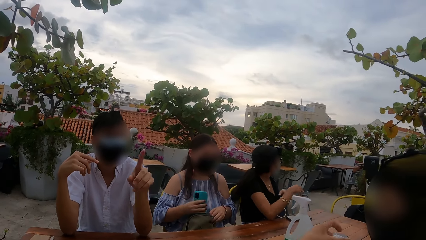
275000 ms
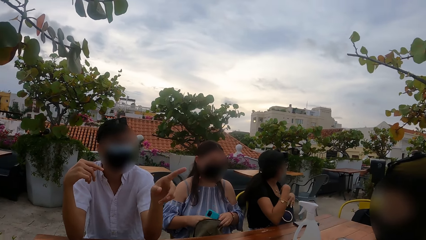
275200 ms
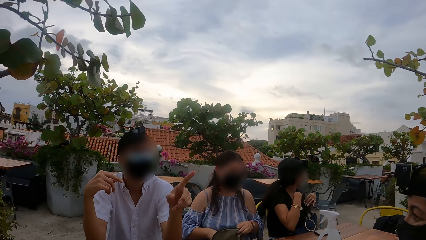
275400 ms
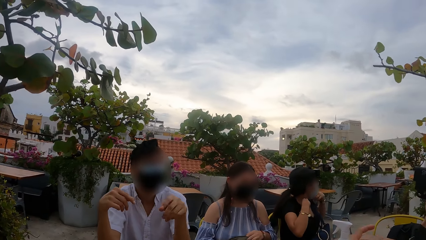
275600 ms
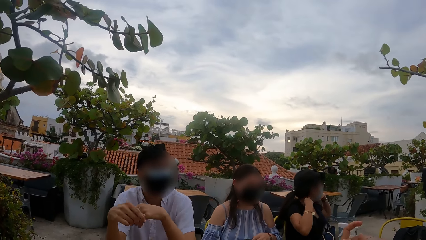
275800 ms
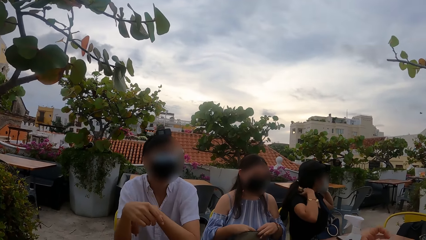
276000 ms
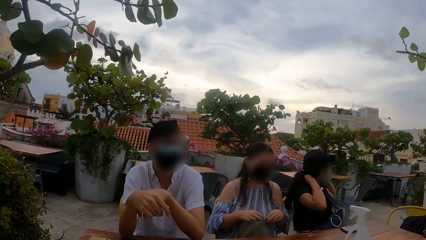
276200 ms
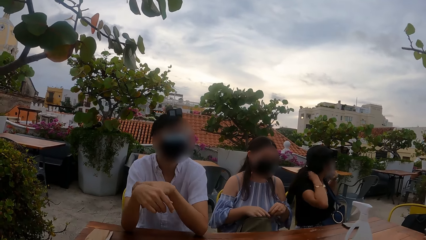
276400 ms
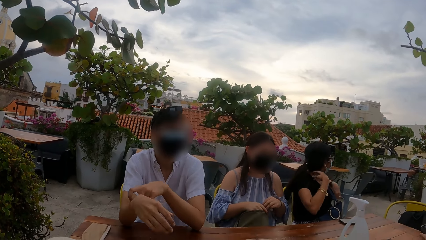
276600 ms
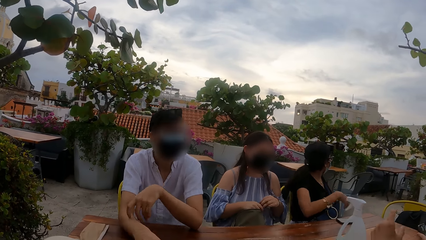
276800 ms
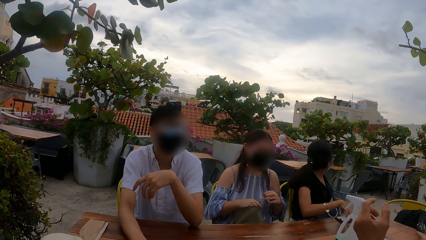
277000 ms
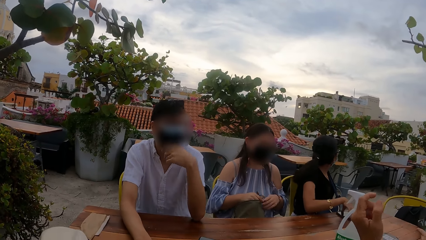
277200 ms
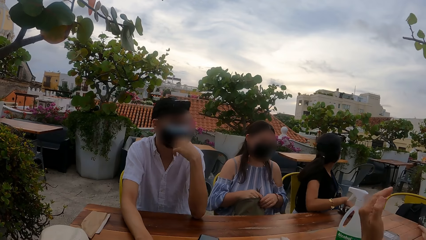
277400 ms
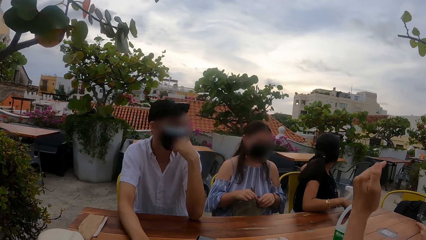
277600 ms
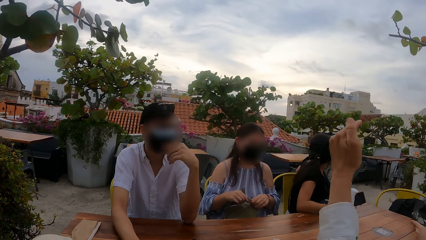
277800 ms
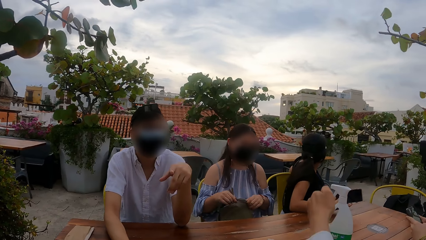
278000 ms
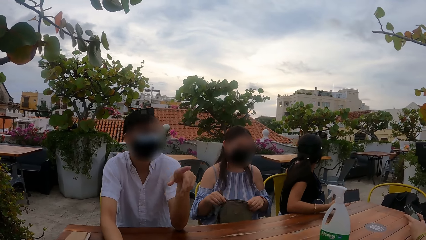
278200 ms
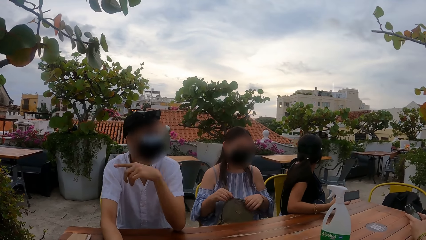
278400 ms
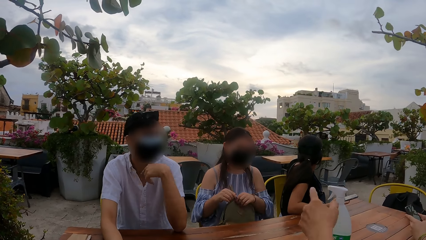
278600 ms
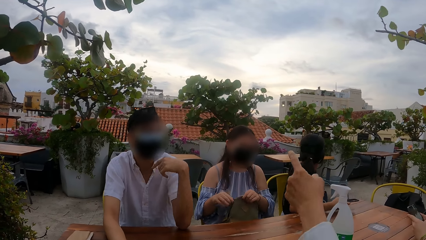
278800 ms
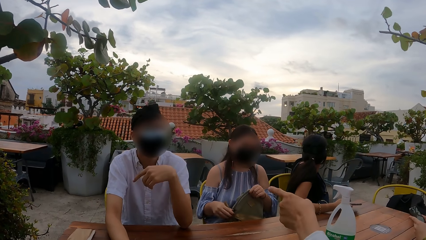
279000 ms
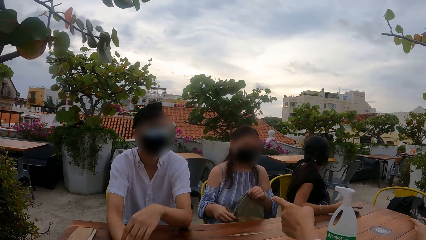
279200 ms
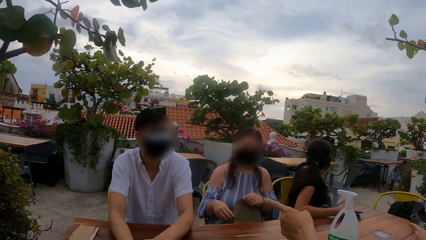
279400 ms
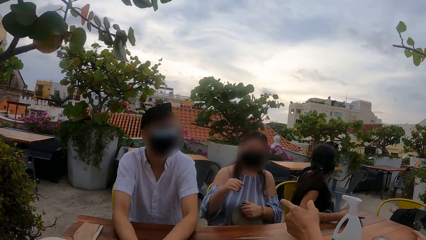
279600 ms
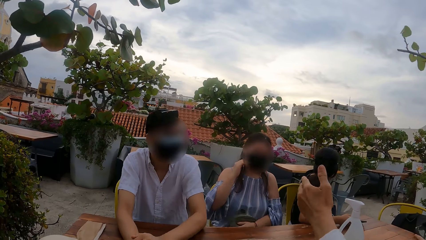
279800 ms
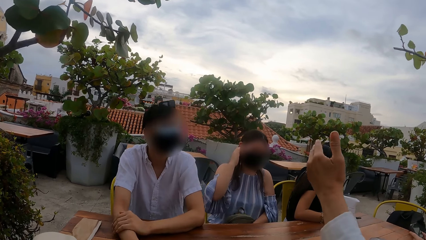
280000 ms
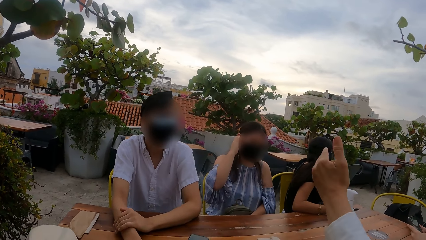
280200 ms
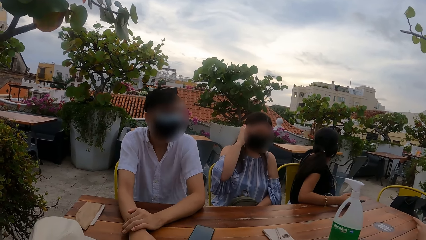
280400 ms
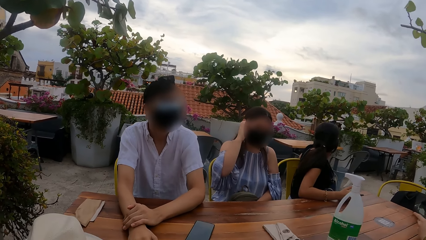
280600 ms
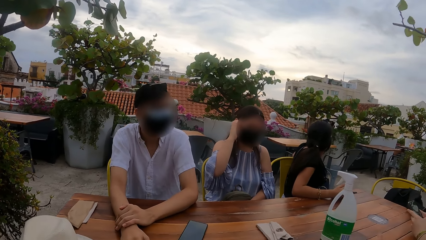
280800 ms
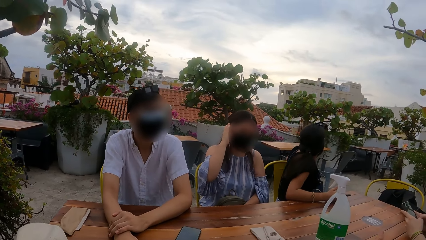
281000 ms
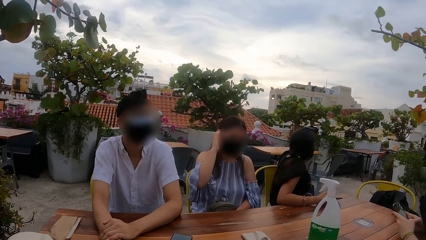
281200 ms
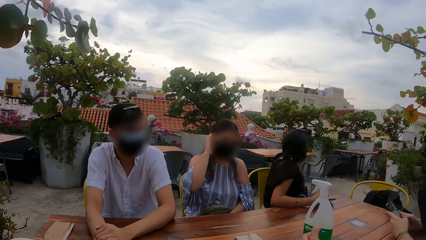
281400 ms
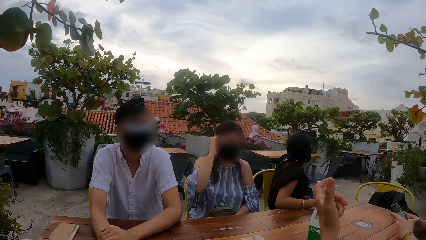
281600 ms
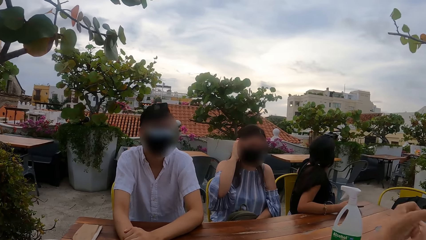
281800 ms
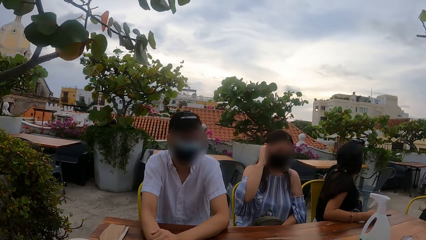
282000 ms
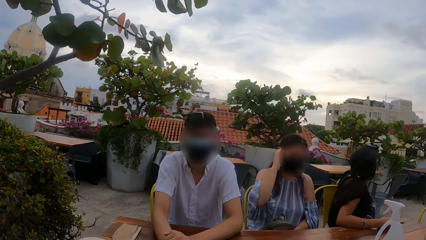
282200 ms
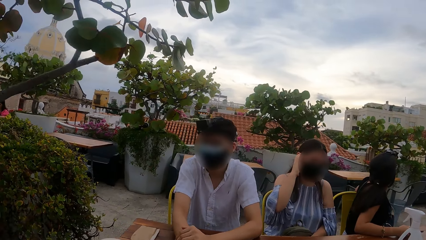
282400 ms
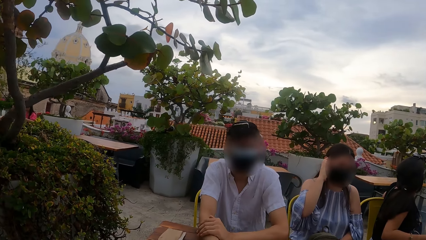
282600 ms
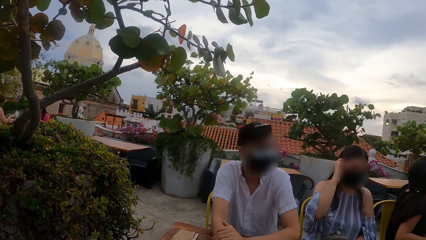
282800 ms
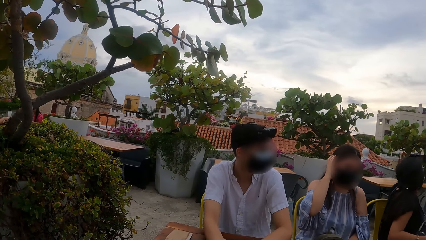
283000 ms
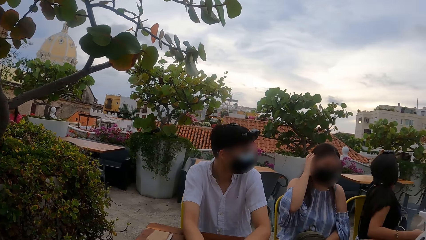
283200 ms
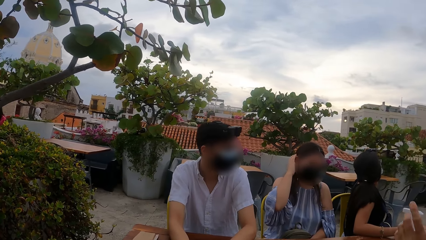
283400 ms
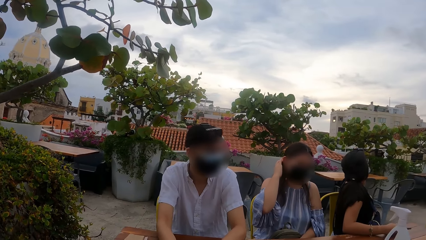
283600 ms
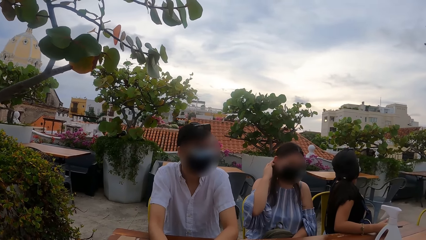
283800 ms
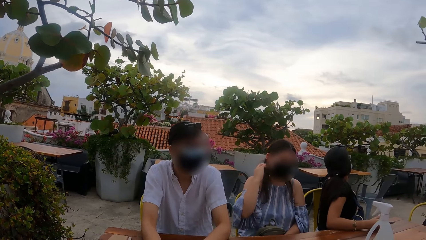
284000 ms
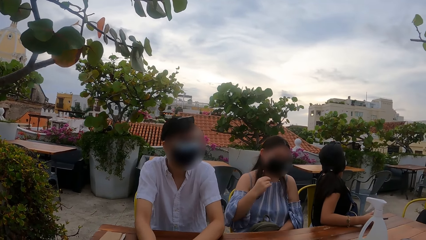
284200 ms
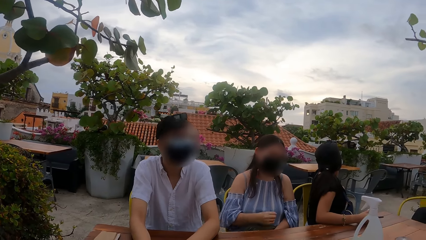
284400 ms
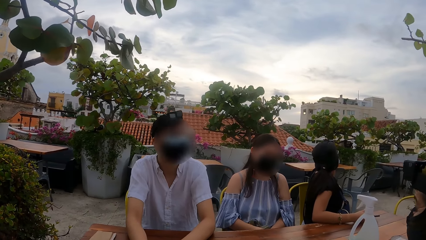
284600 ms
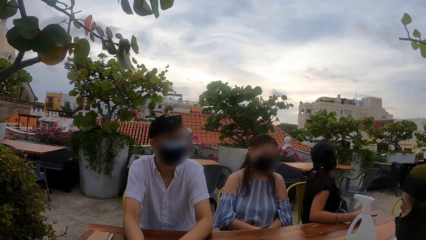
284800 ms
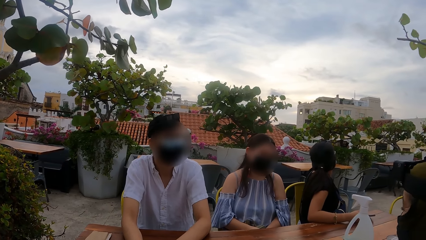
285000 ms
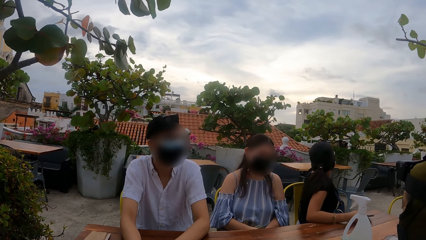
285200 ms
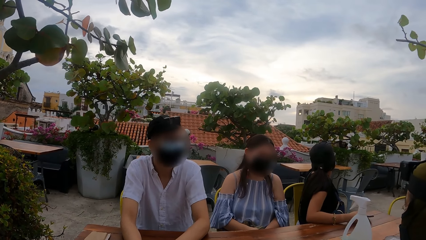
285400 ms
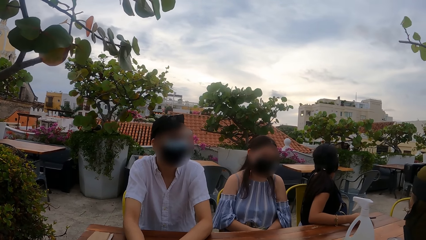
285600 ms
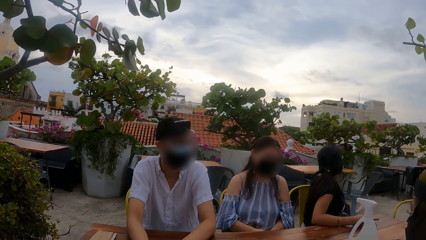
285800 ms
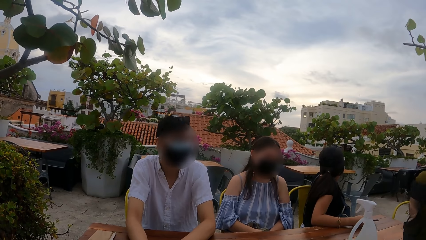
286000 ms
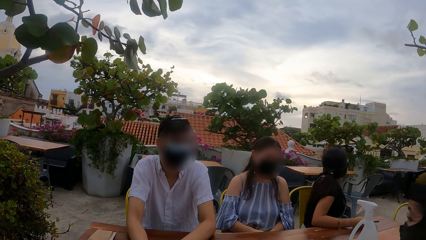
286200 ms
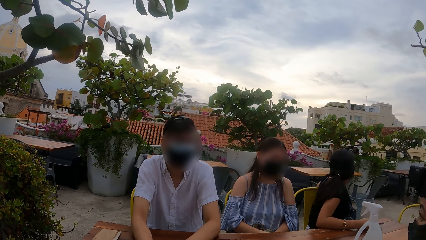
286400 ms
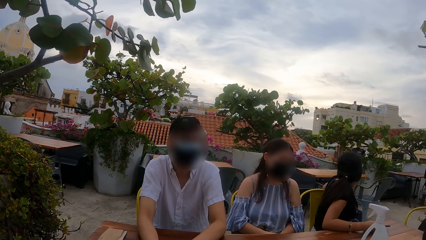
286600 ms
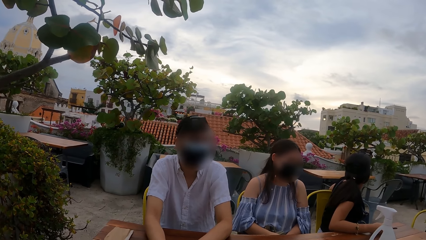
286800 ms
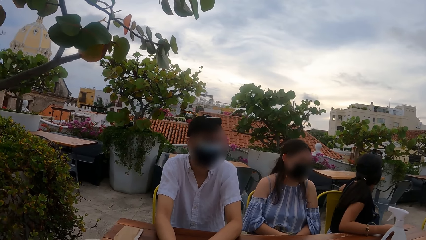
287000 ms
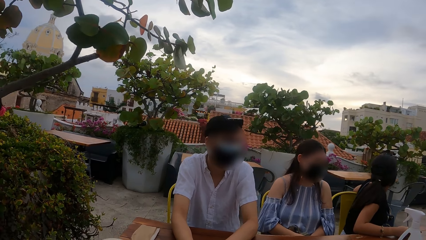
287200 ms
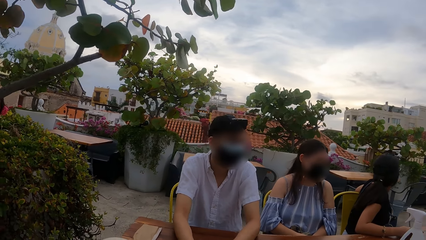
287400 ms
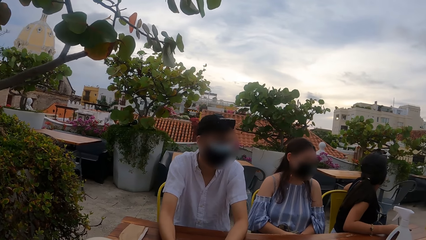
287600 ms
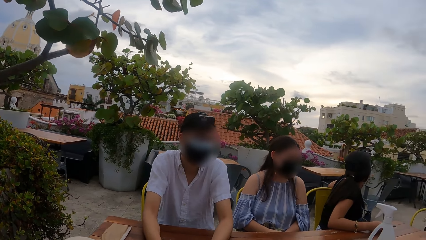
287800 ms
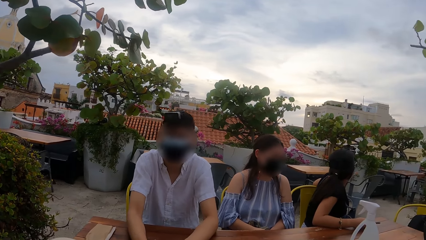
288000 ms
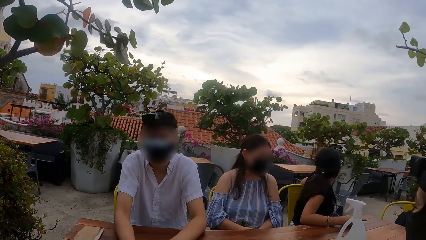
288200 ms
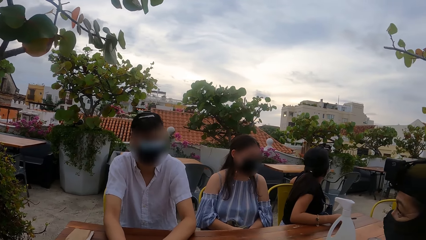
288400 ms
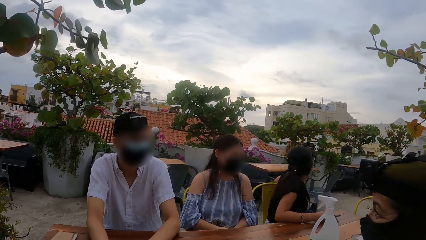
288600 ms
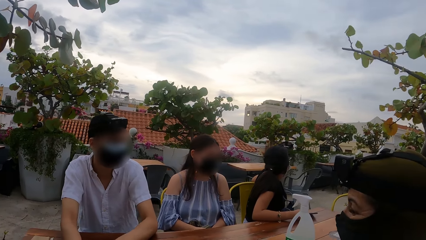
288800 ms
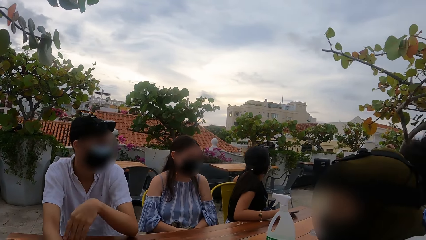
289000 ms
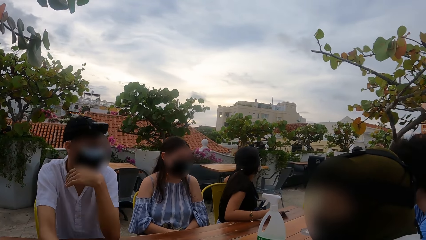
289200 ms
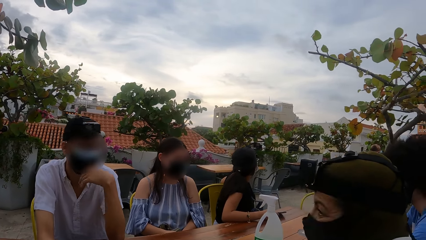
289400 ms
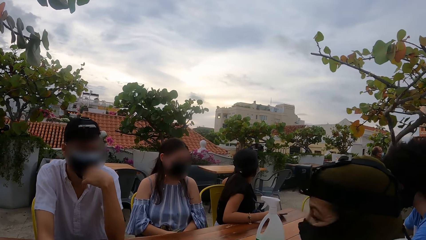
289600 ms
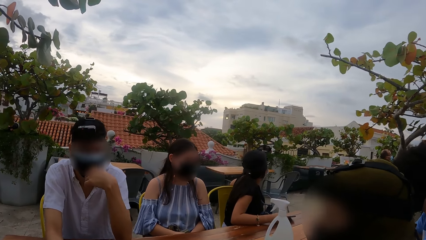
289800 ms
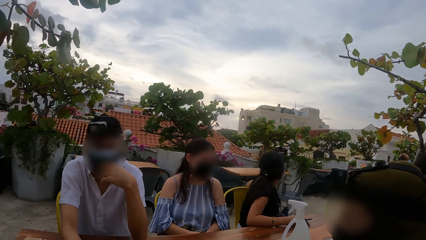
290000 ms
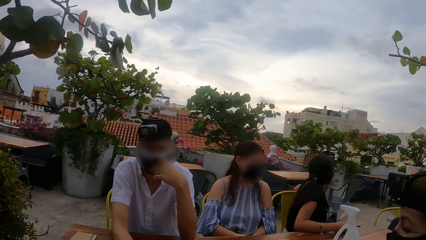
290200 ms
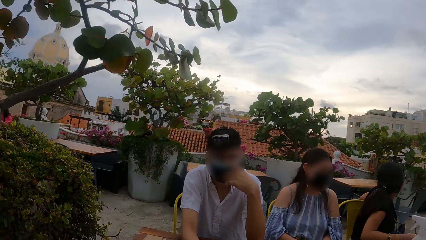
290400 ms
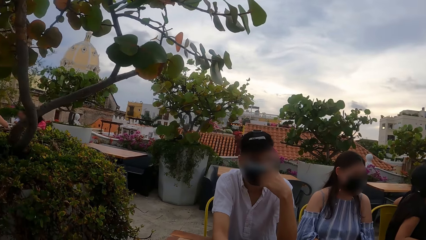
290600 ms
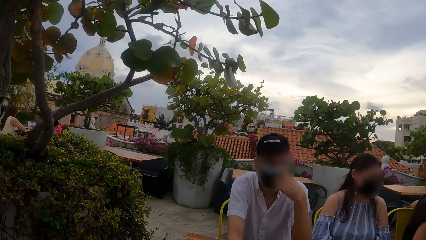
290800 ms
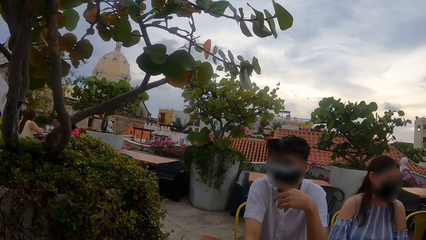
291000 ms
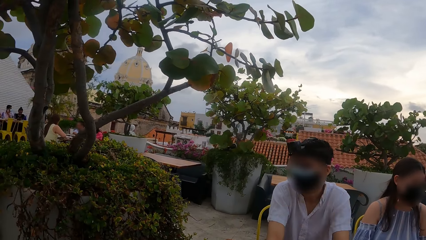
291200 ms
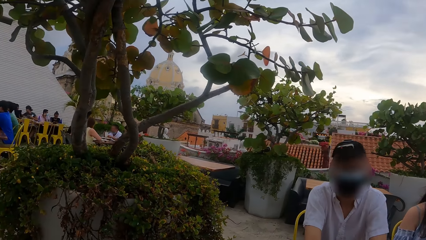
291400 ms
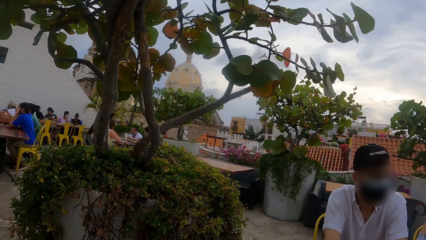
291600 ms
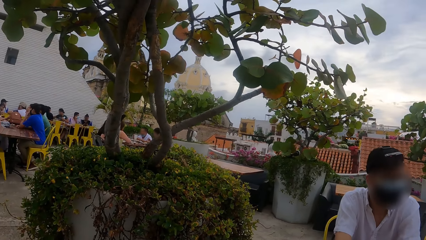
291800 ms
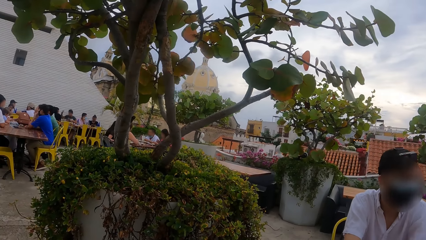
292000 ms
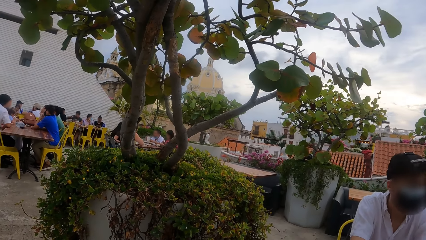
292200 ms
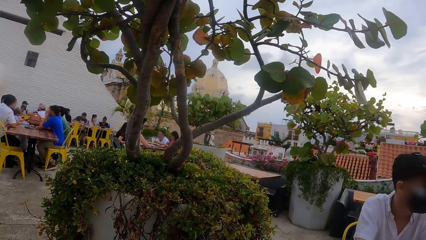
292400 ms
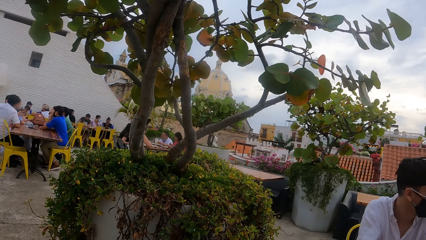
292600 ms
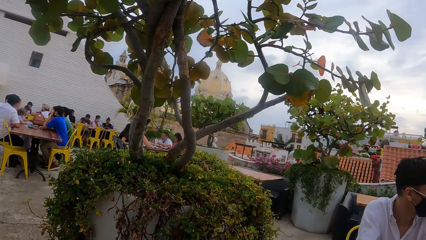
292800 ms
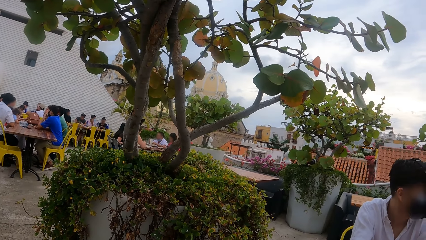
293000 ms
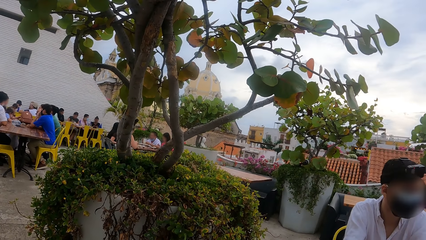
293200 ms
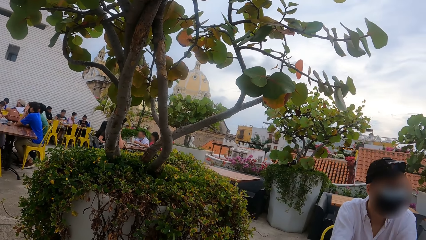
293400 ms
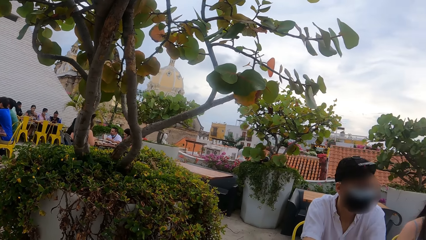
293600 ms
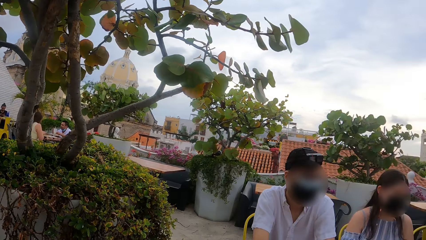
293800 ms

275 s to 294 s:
A woman puts the phone inside the purse with her right hand. Another woman adjusts her shirt with both hands. The first woman zips the purse closed with her right hand. The other woman picks the phone from the table with her right hand. A man operates the phone with both hands. The camera wearer raises the hand, points a finger, and moves the hand. They look around.
